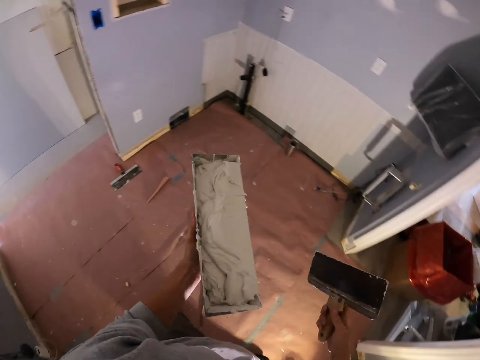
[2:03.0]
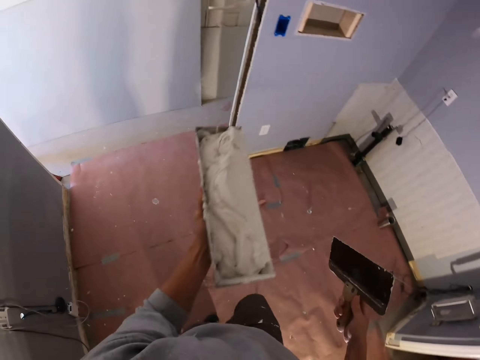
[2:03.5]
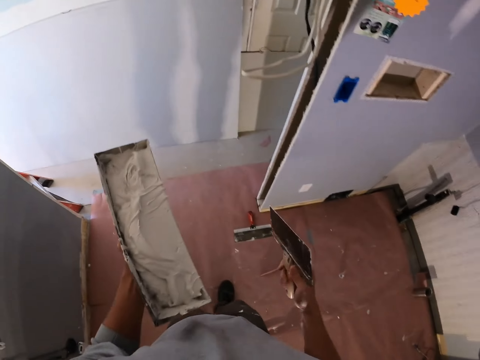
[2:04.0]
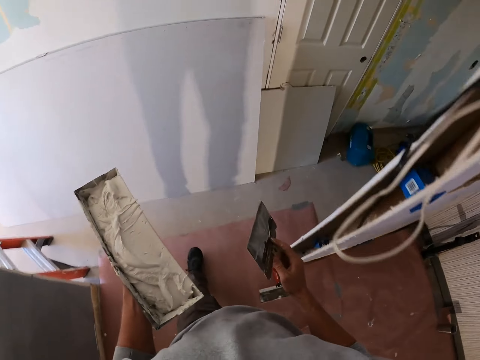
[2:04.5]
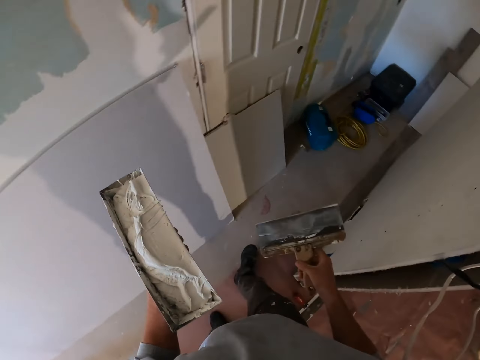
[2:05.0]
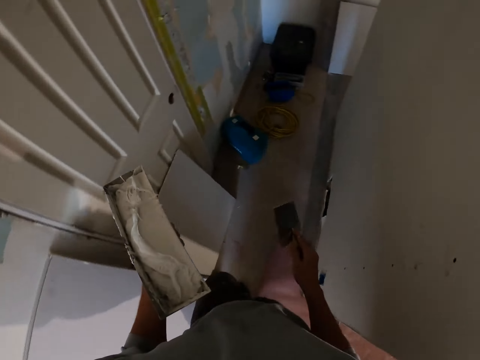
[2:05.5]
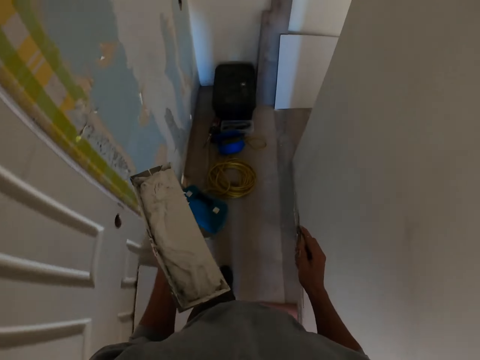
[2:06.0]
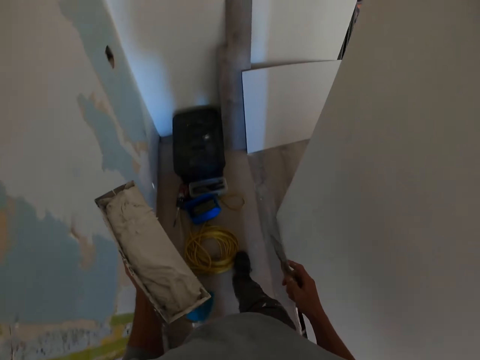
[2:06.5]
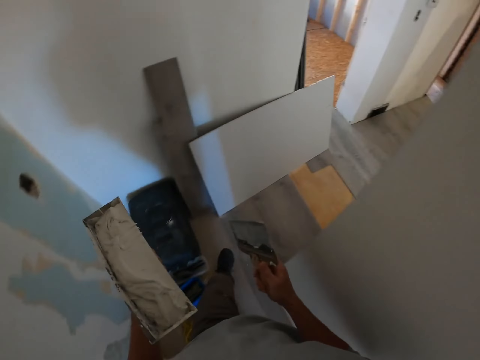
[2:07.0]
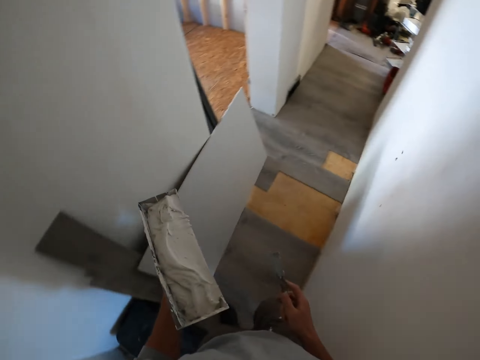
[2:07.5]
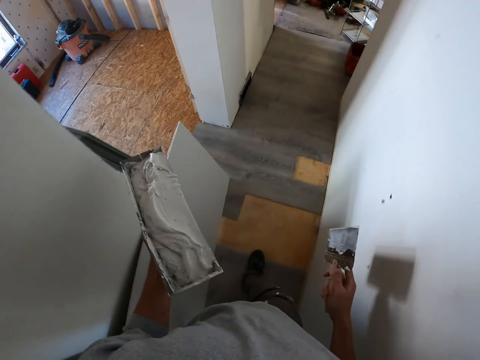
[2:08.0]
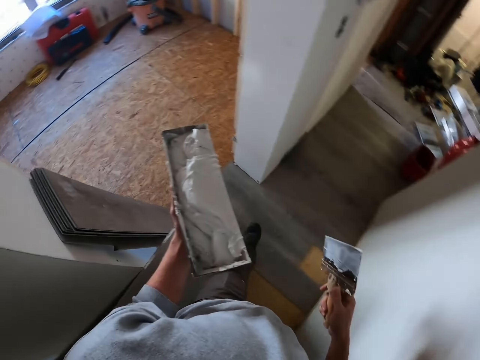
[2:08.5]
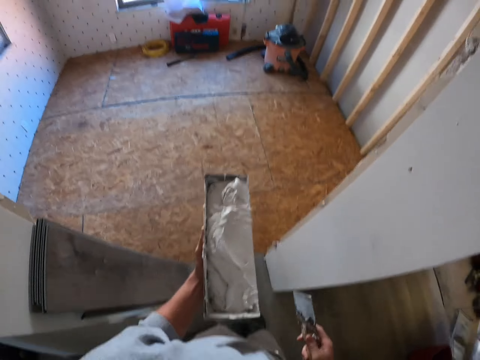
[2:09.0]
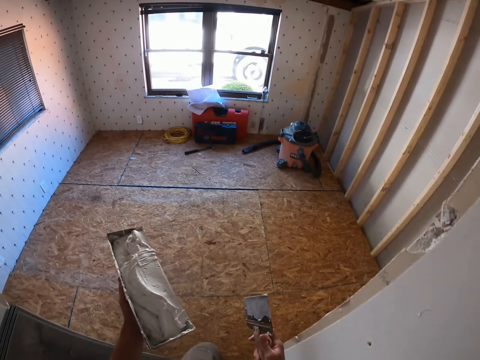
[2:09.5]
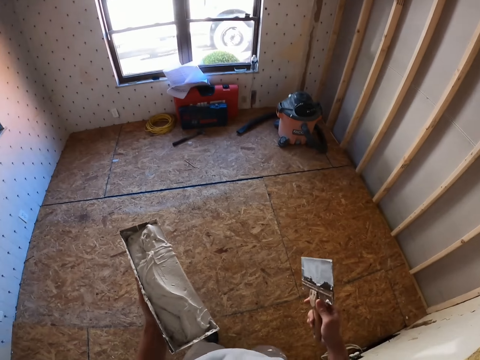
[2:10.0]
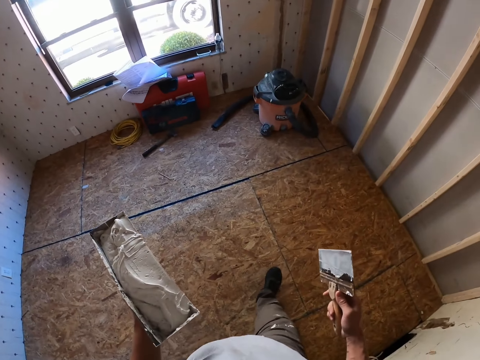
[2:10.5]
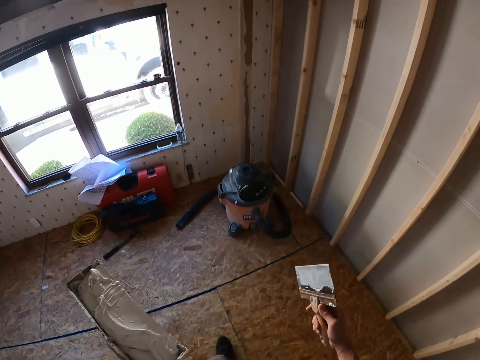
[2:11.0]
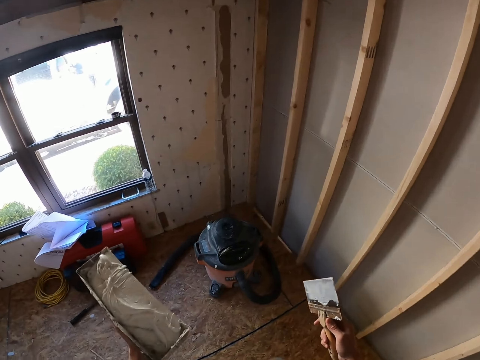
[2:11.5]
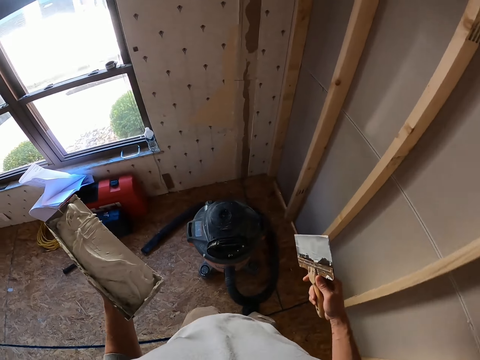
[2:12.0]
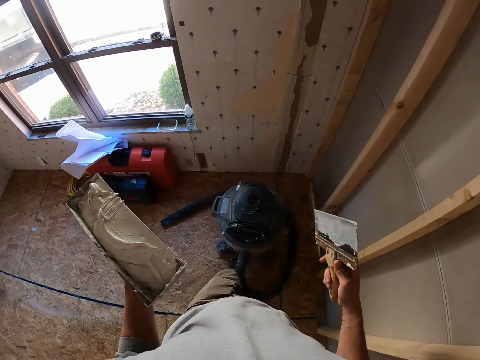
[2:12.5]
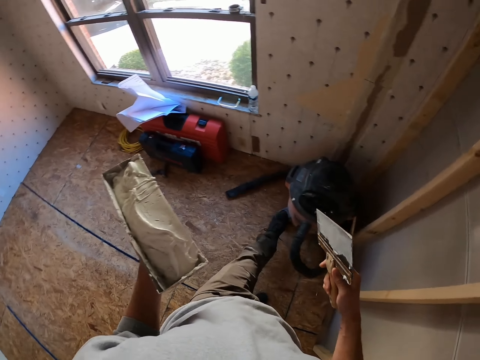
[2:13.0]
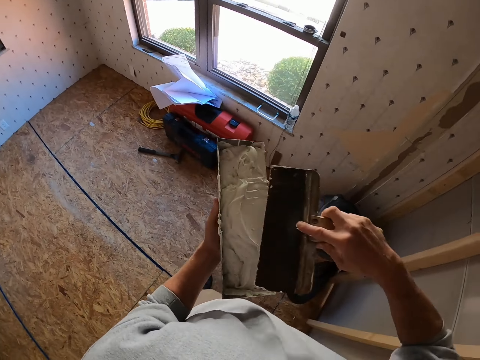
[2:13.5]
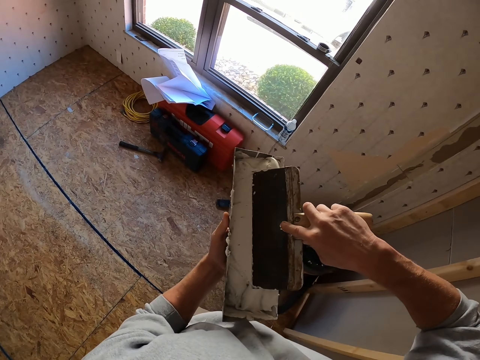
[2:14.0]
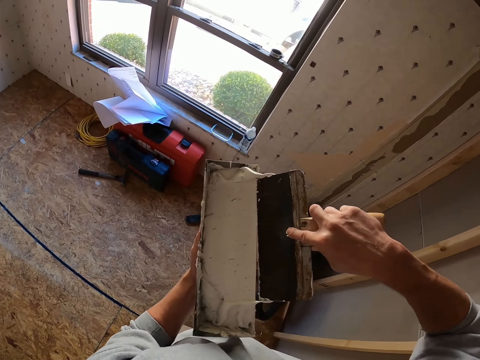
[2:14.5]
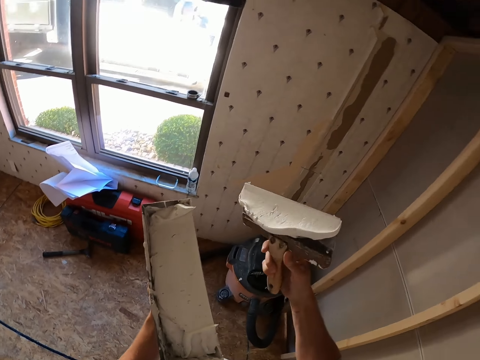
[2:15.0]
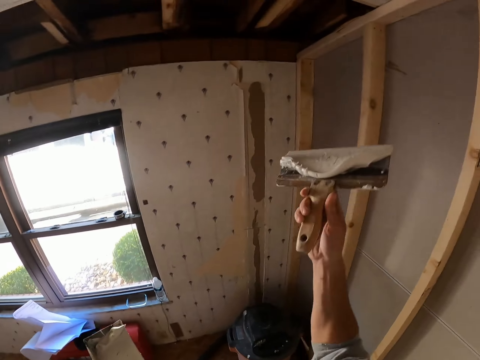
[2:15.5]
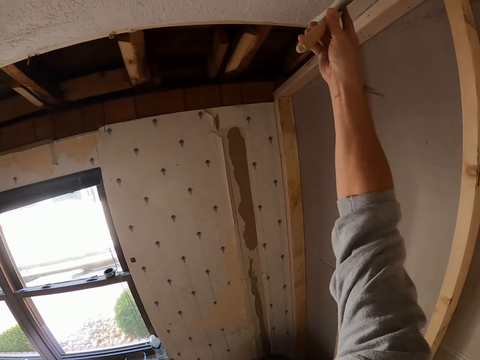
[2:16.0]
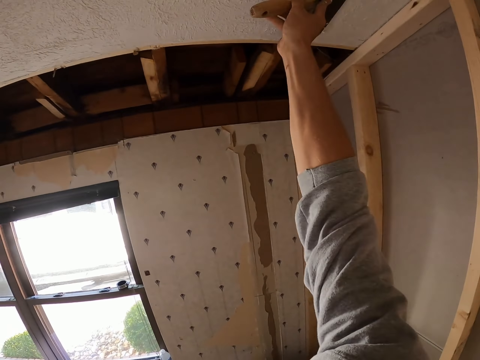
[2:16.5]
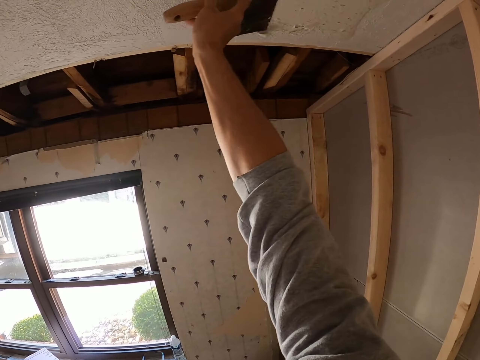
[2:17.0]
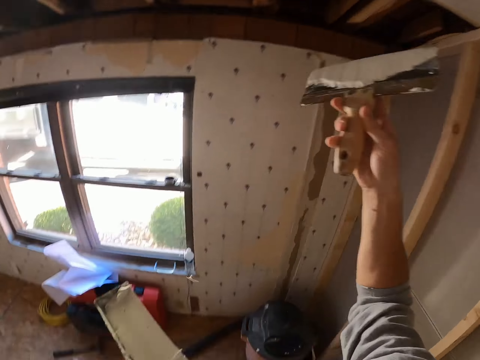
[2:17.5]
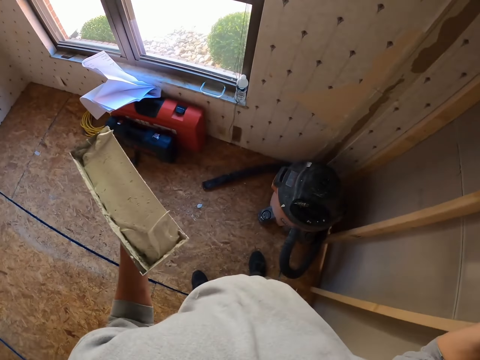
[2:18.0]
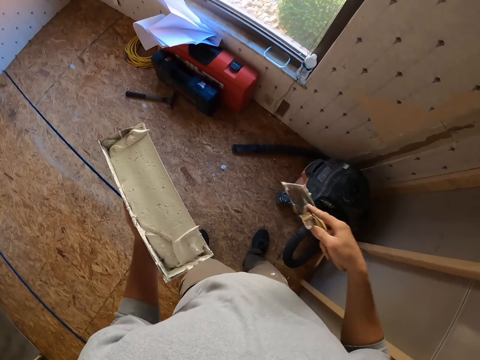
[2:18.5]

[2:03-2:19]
The camera wearer stands up. He shakes the paint holder. He walks in the room. He pushes a vacuum cleaner on the floor using his left foot. He takes the paint. He applies the ceiling paint using the flat.

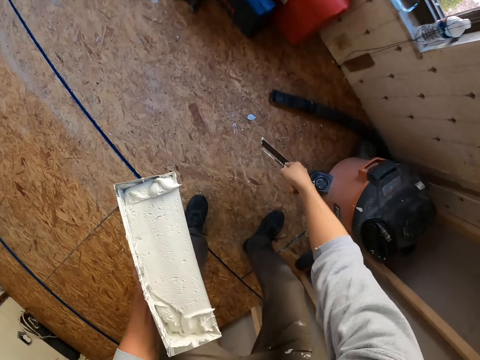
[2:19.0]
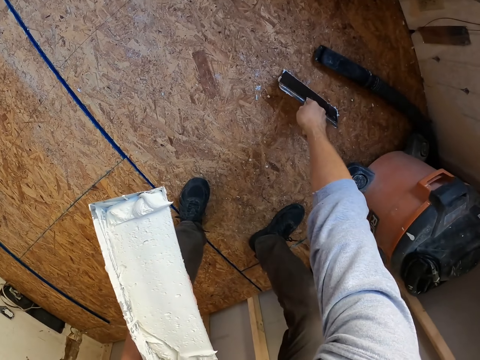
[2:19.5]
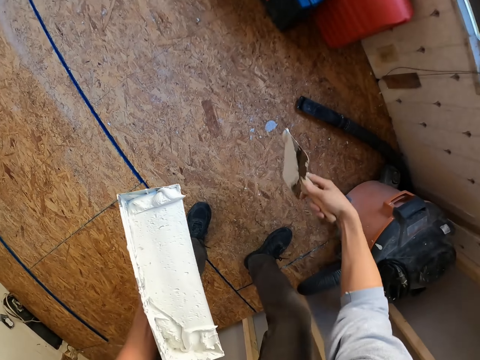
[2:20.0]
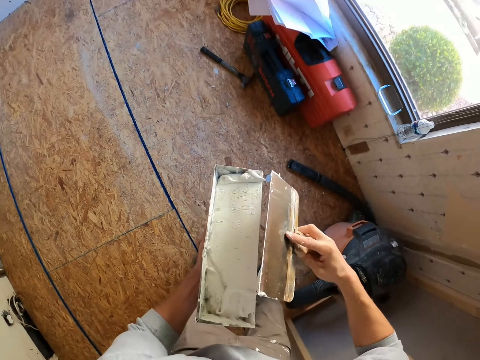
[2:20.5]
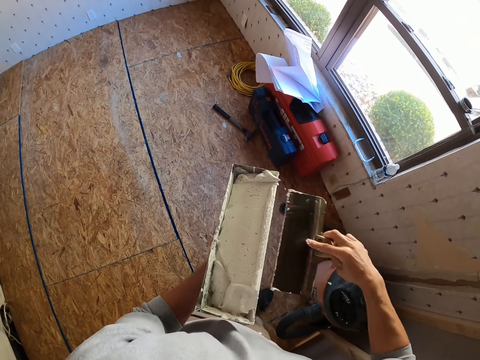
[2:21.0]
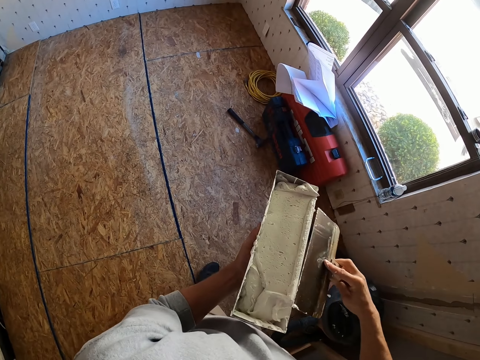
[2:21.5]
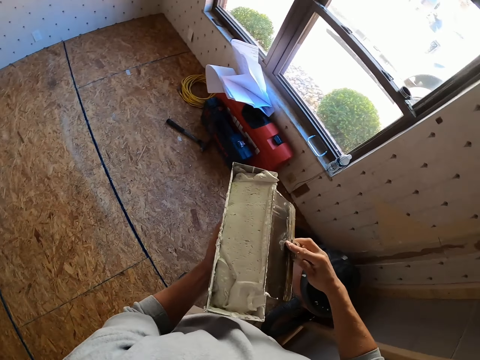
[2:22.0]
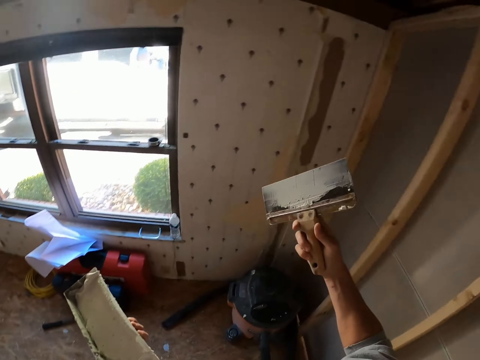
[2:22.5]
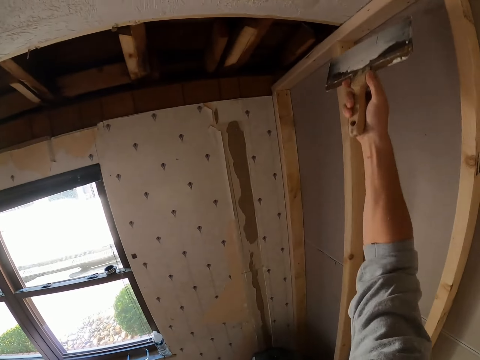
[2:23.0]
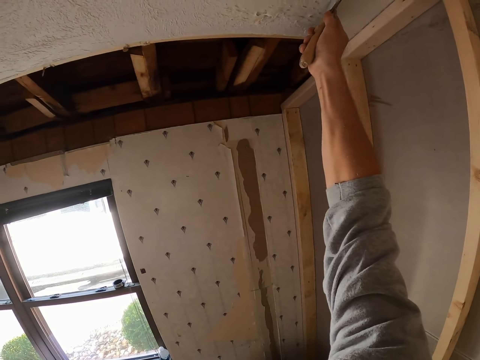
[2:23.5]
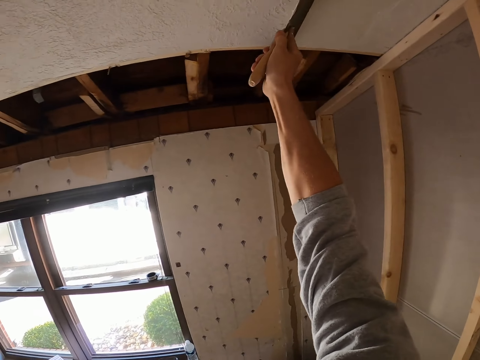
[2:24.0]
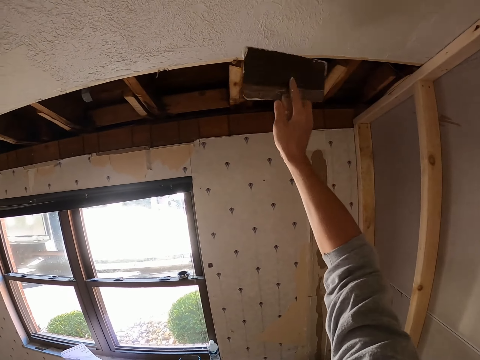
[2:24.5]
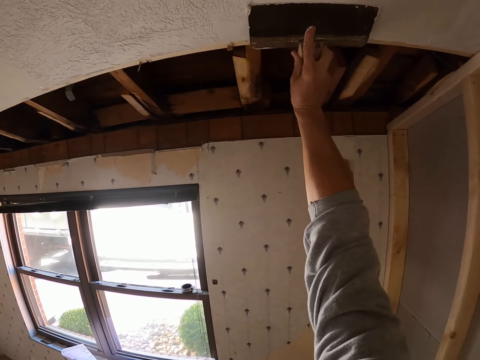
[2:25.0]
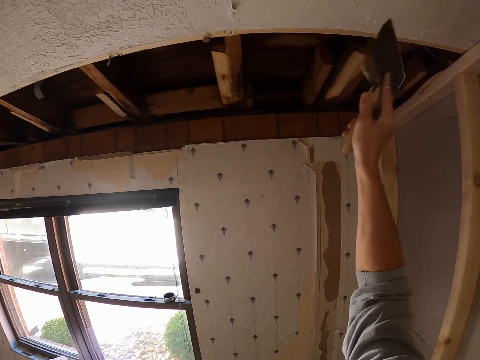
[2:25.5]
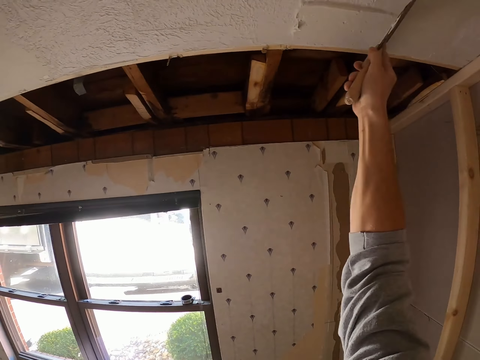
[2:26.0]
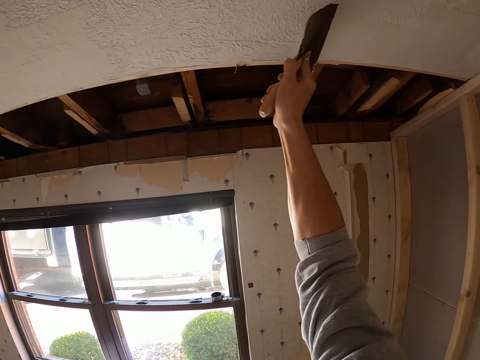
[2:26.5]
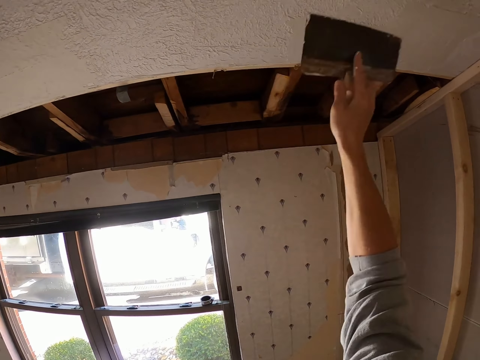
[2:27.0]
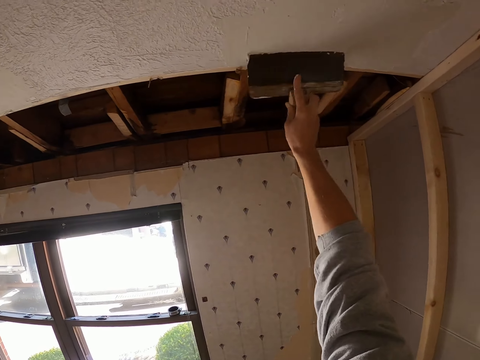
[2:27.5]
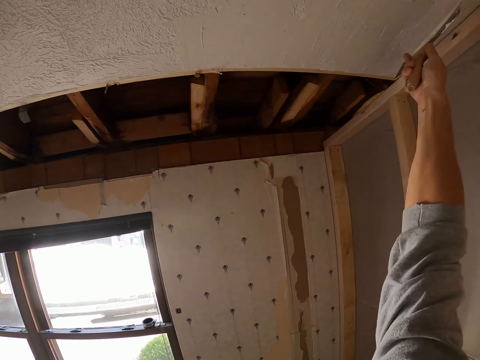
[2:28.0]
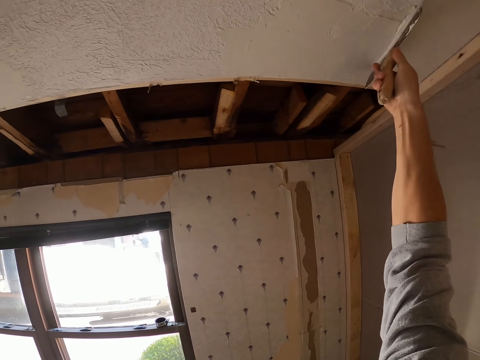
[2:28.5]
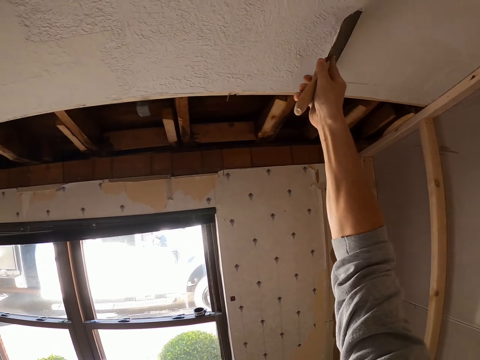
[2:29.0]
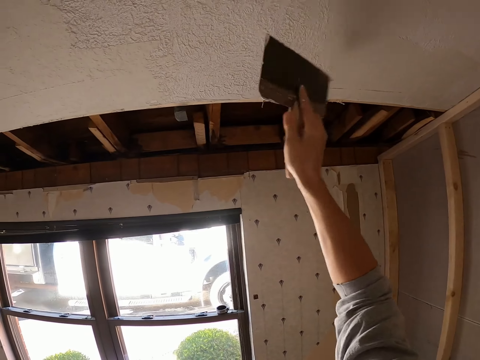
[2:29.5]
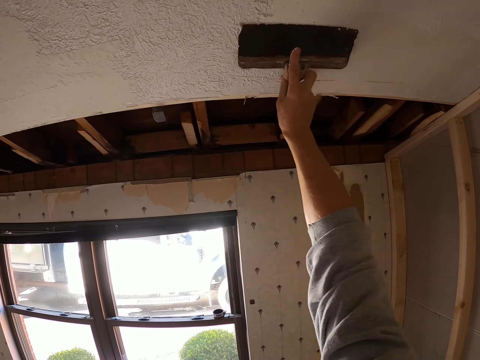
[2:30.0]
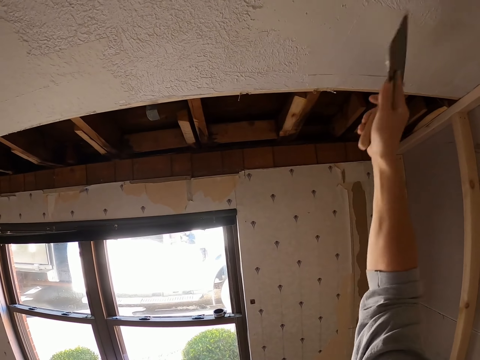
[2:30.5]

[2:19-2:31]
The camera wearer takes the paint on the floor. They wipe the spatula on the paint holder. They paint the ceiling board.
